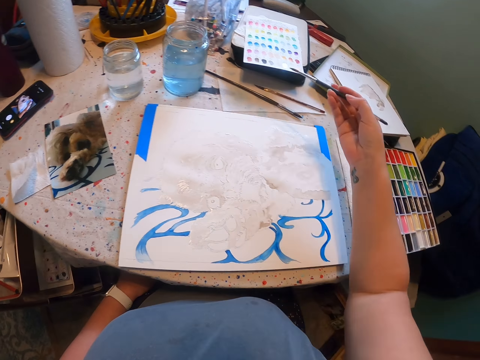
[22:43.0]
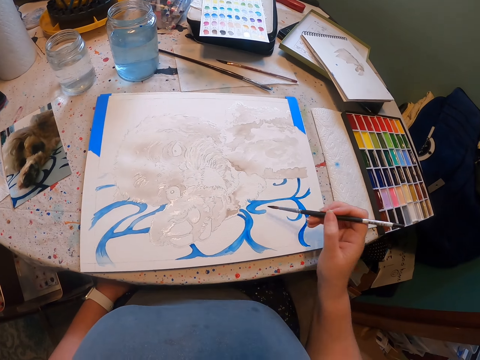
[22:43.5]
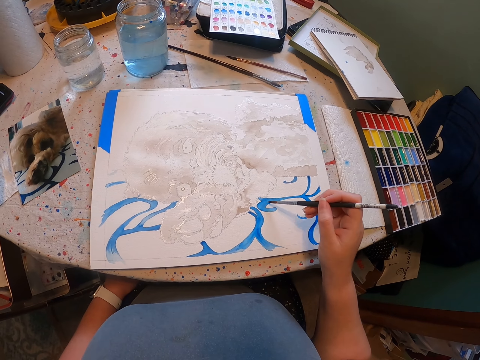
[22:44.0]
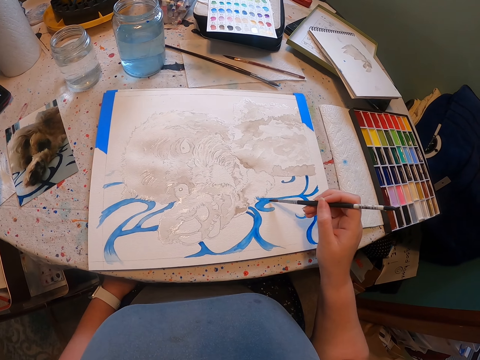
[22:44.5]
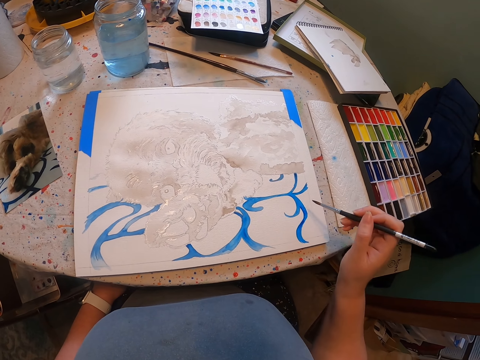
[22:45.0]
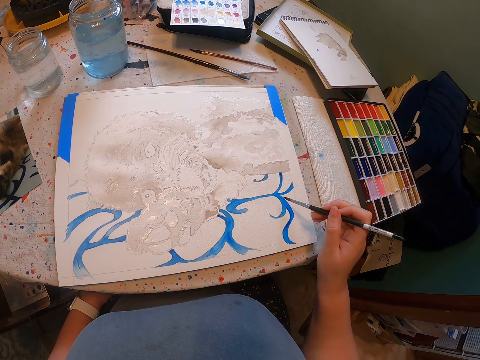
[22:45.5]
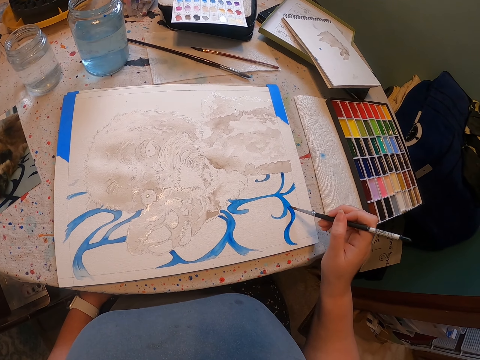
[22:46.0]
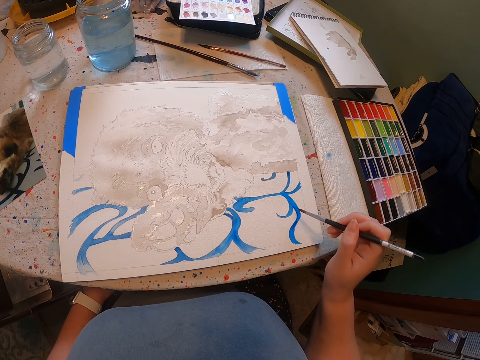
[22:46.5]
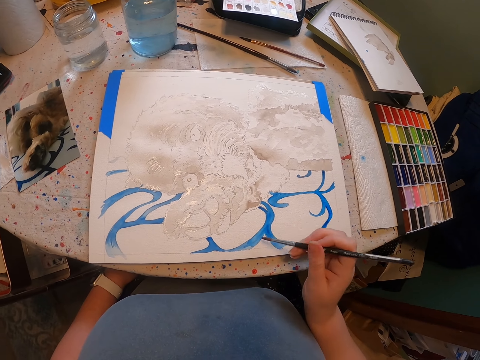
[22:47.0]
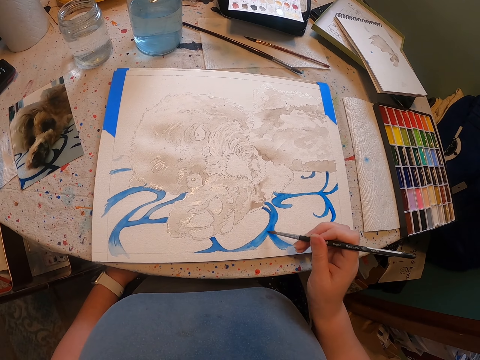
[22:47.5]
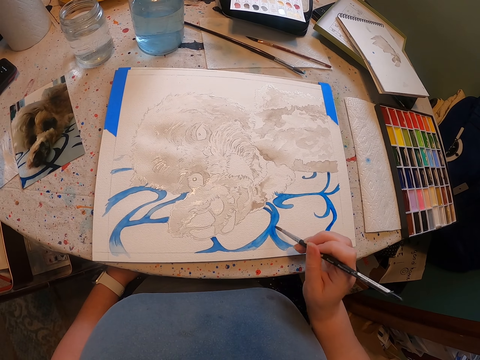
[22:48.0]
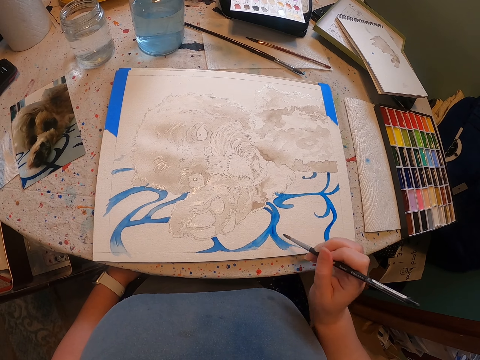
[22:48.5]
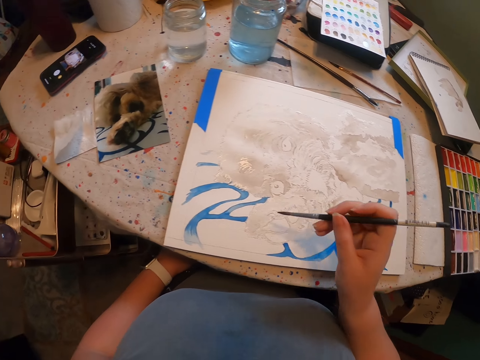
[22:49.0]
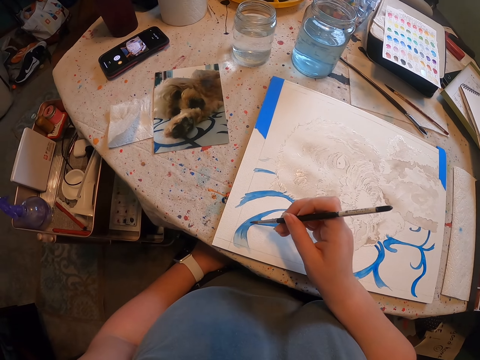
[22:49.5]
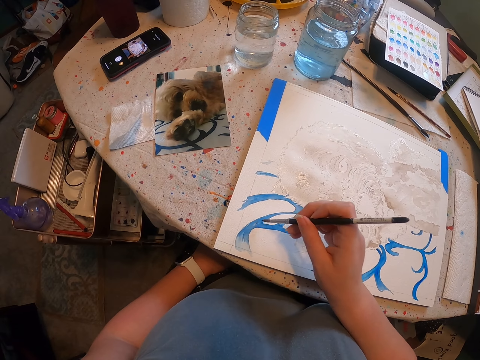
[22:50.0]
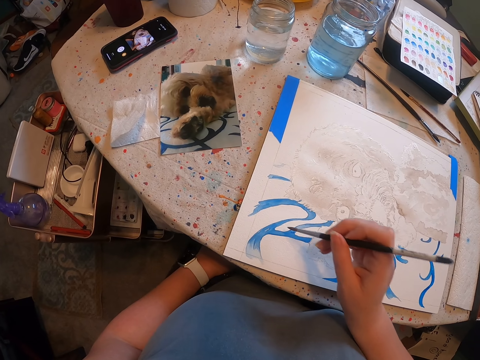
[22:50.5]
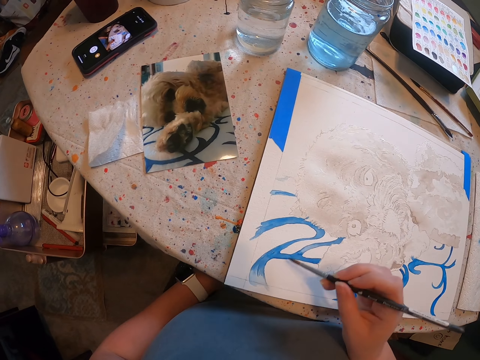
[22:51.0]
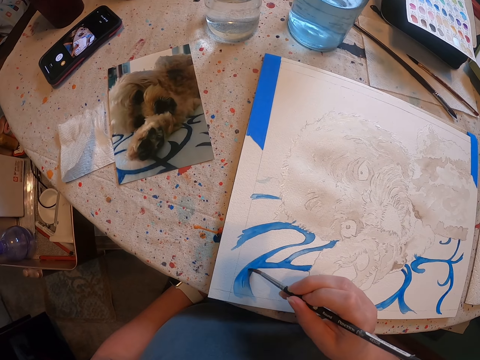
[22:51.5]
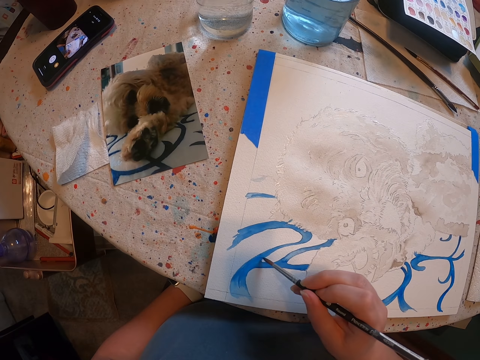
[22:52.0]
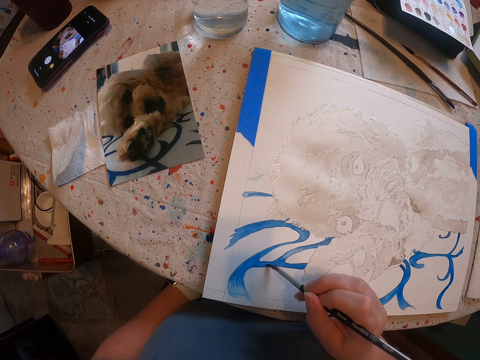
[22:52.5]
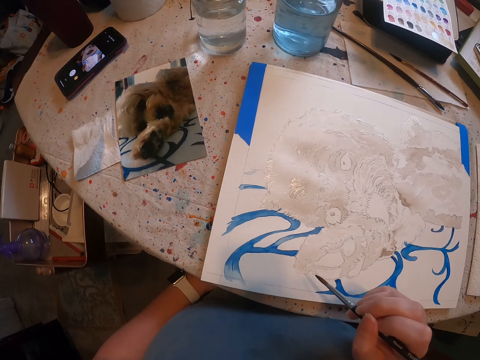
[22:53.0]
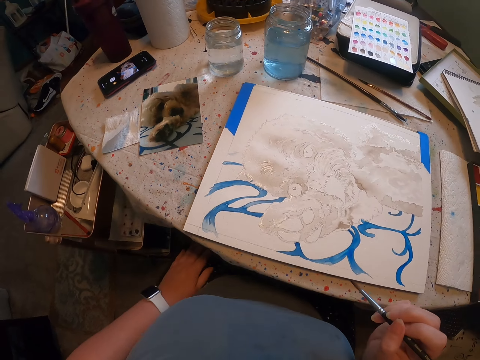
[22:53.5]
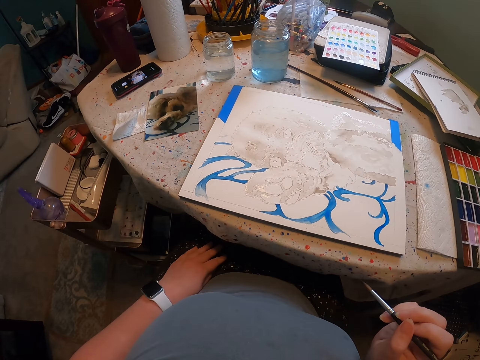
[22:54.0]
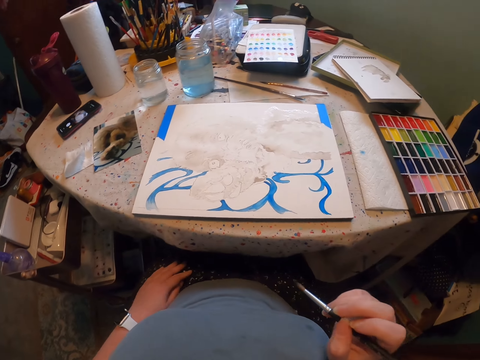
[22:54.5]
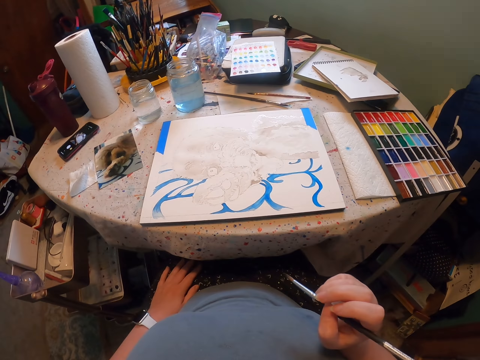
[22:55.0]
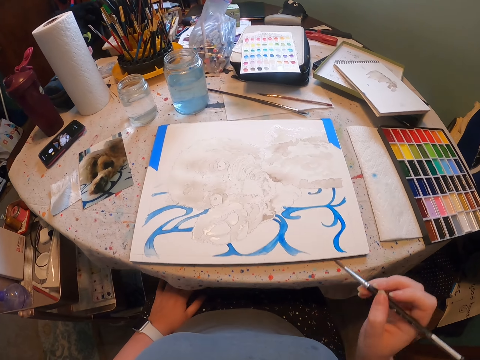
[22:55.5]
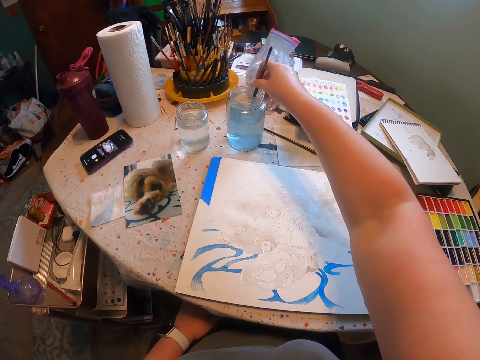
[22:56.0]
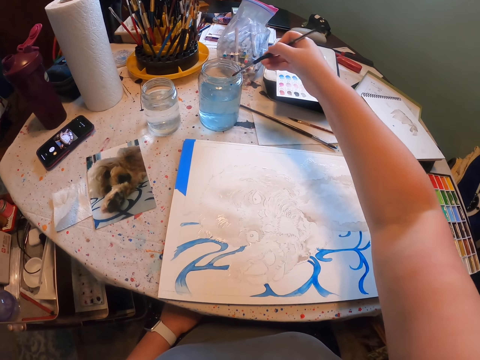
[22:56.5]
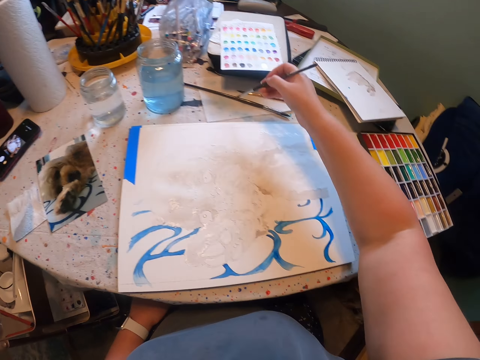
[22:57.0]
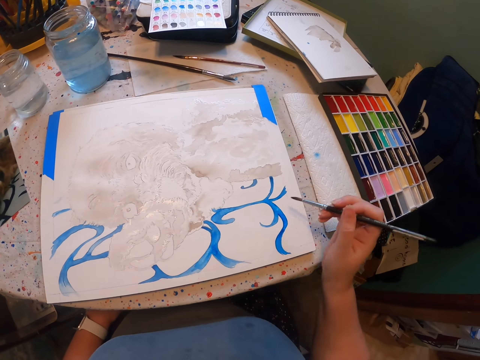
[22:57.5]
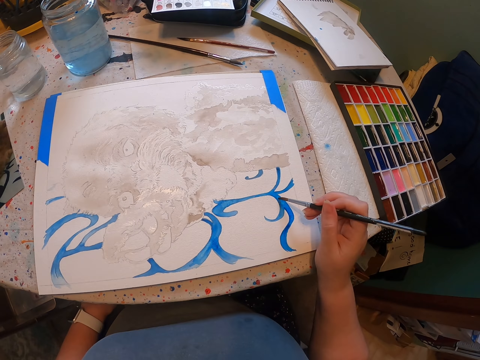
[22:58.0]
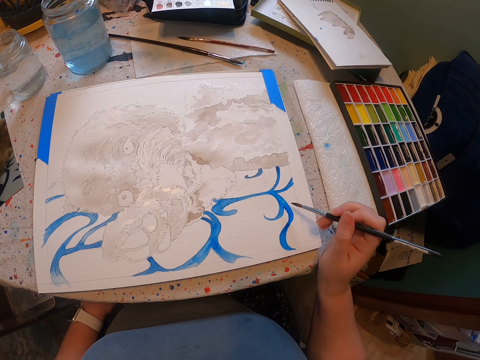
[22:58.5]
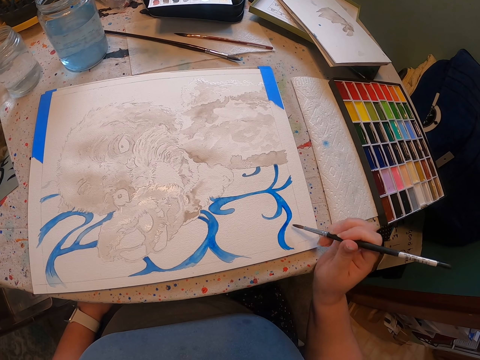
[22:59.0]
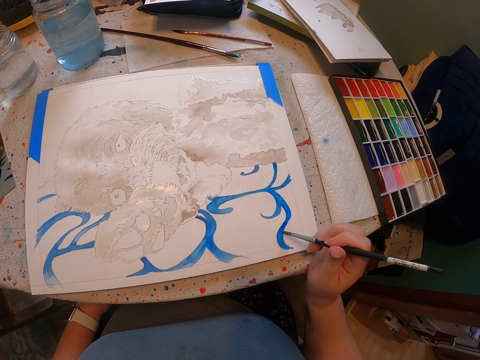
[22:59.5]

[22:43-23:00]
The camera wearer holds the brush. They paint the sketch on the sheet of paper with the brush. They hold the brush. They stare at the sketch. They dip the brush in water. They remove the brush from the water. They paint on the sheet of paper.

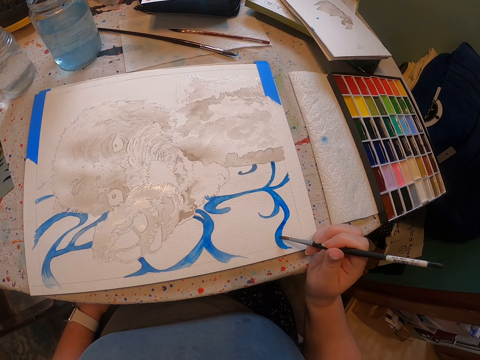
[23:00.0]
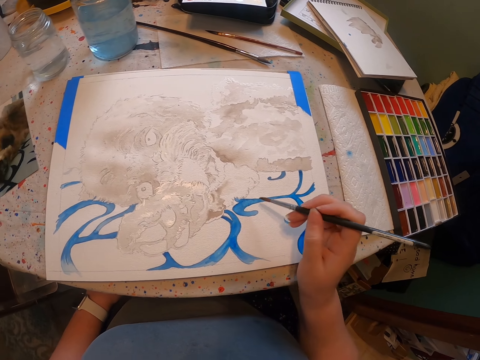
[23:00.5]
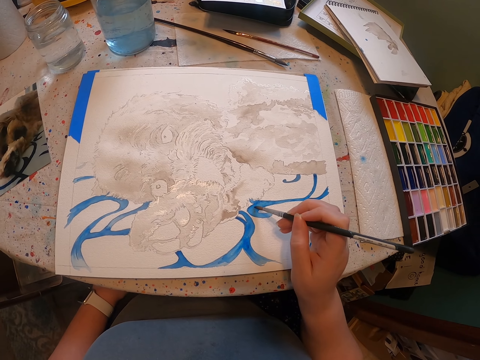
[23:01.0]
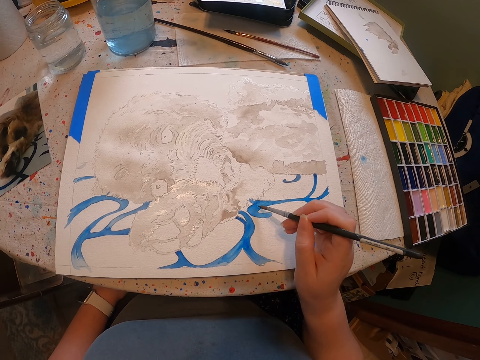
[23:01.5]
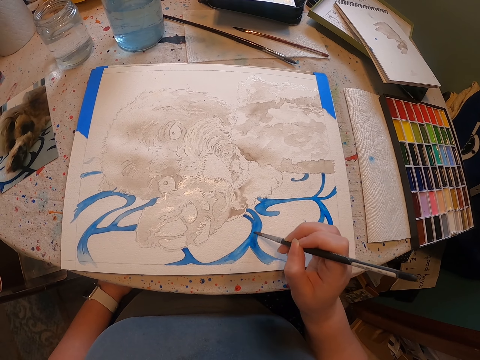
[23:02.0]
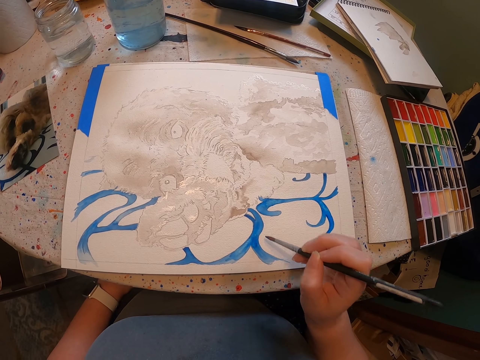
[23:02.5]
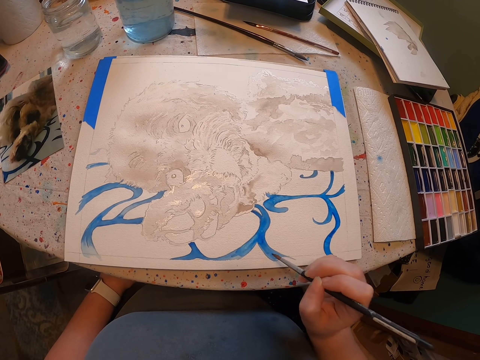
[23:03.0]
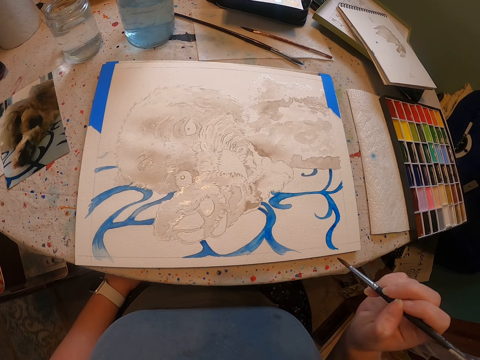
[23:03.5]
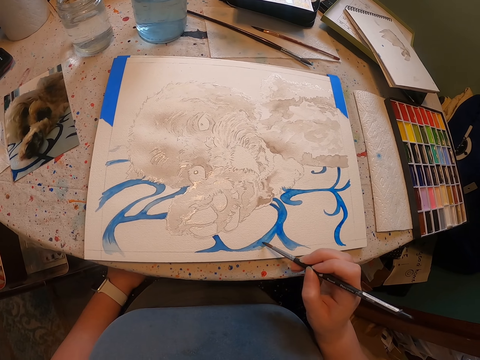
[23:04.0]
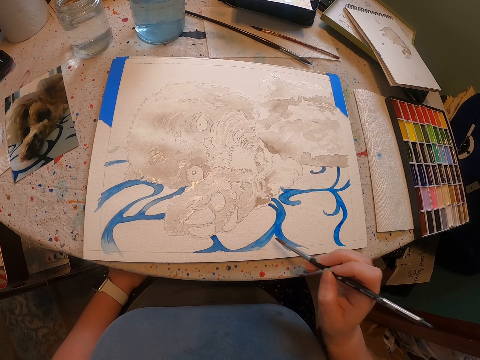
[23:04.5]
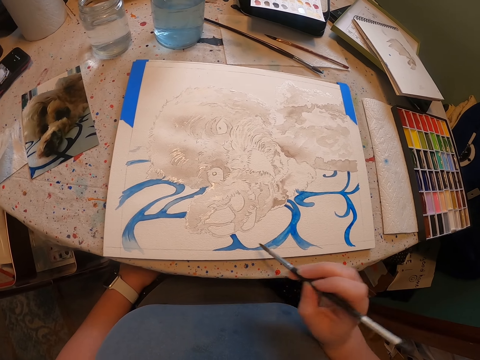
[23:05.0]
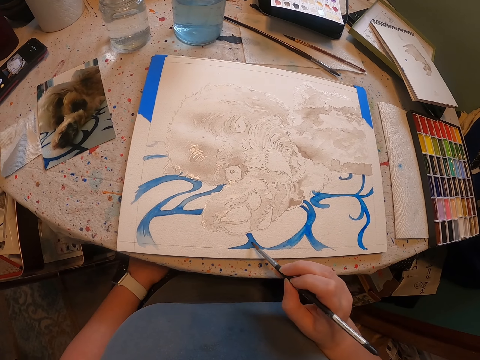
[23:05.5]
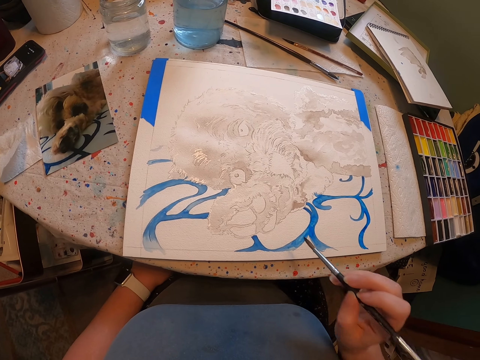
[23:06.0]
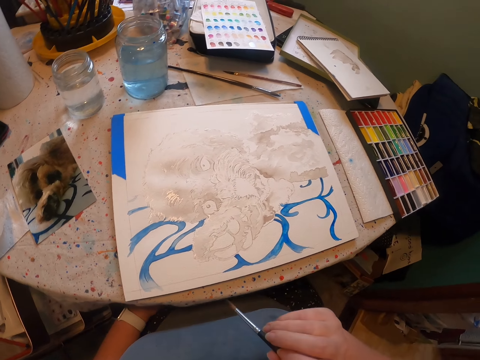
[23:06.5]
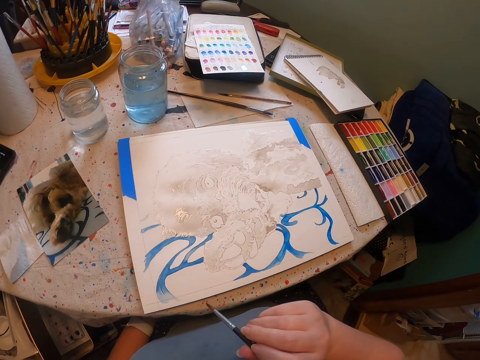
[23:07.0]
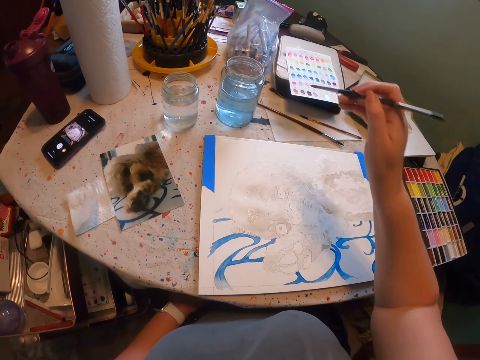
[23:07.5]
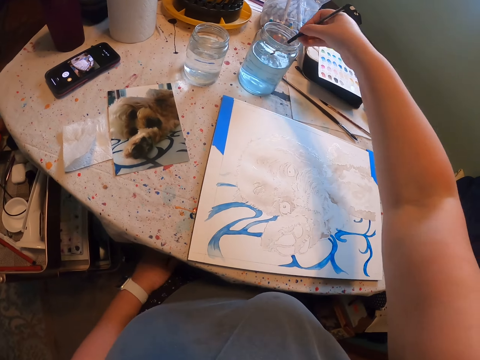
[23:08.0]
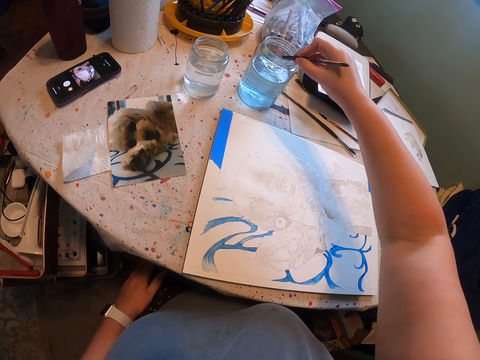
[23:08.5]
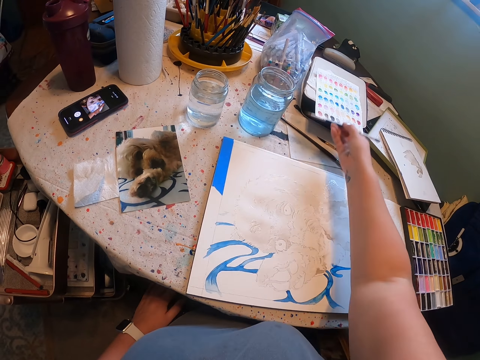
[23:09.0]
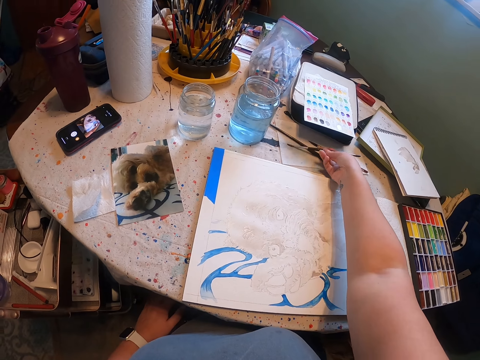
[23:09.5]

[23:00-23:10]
The camera wearer paints the sketch with the brush. They dip the brush in water. They remove the brush from water.
